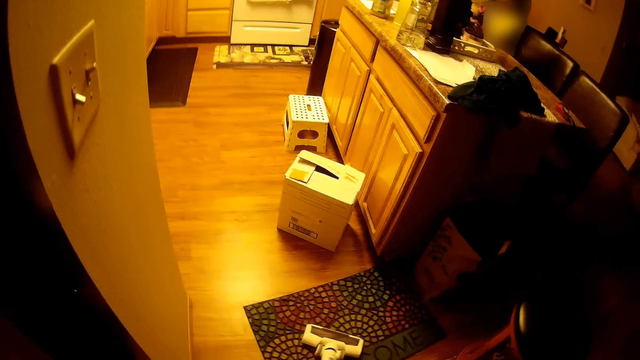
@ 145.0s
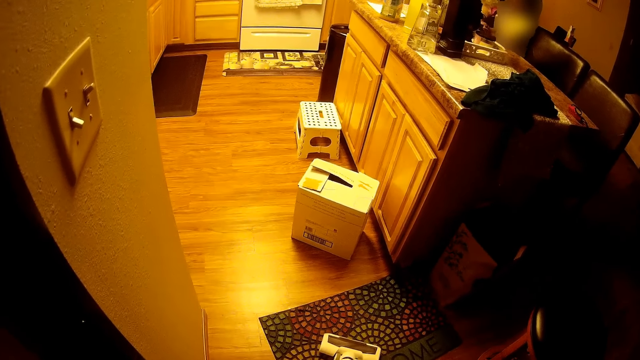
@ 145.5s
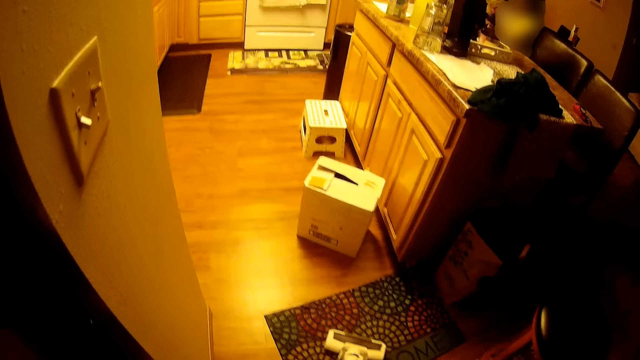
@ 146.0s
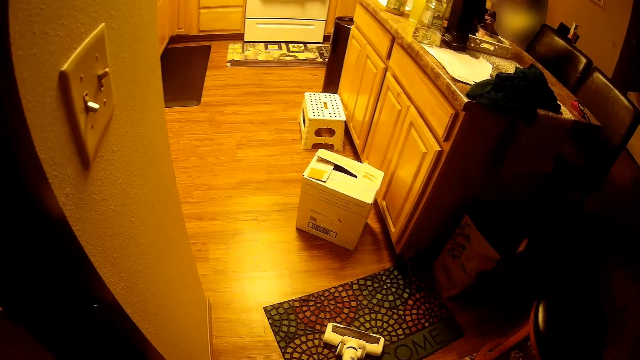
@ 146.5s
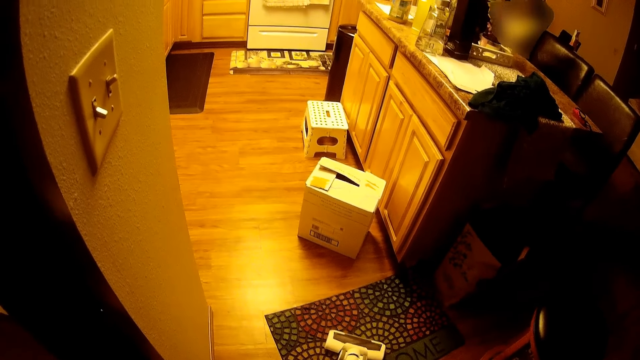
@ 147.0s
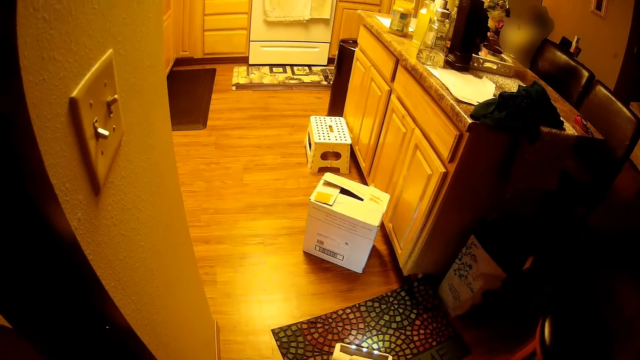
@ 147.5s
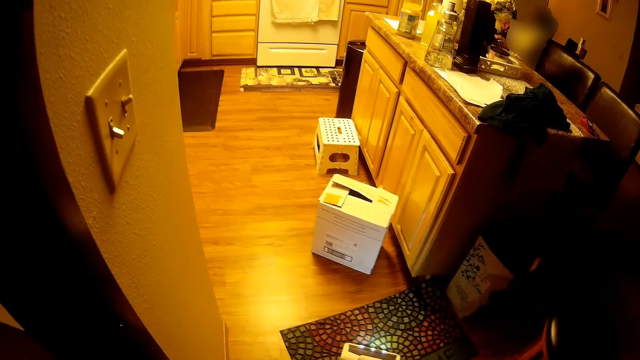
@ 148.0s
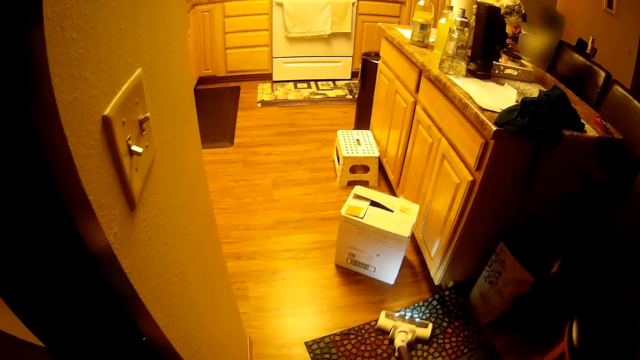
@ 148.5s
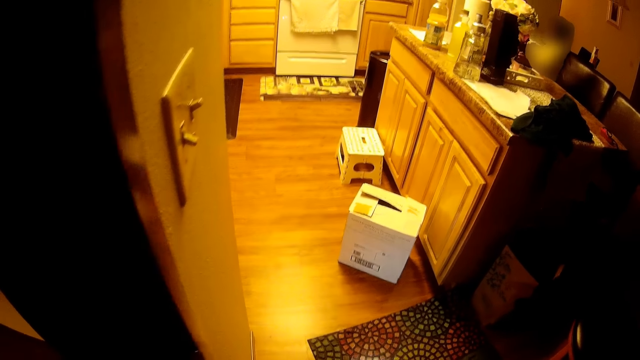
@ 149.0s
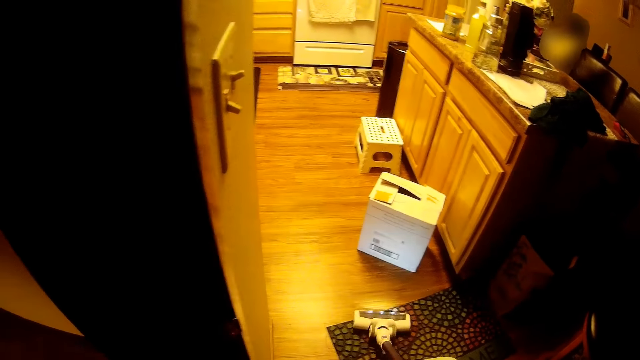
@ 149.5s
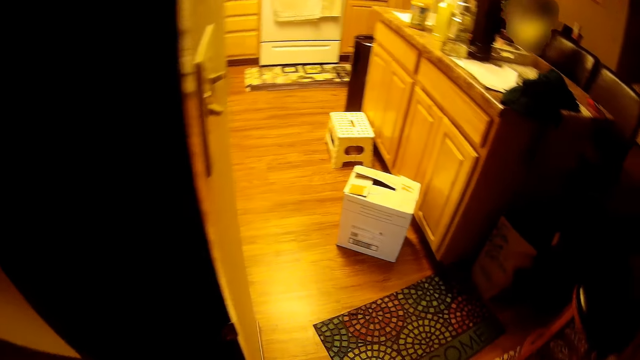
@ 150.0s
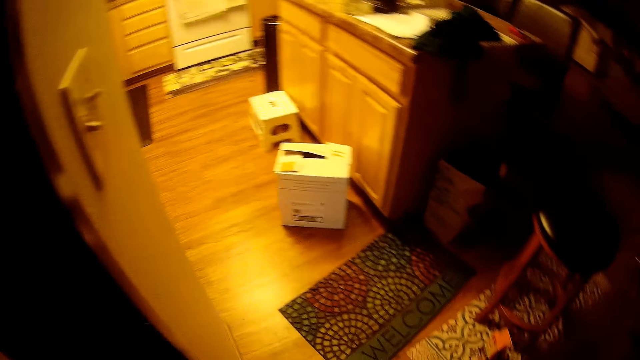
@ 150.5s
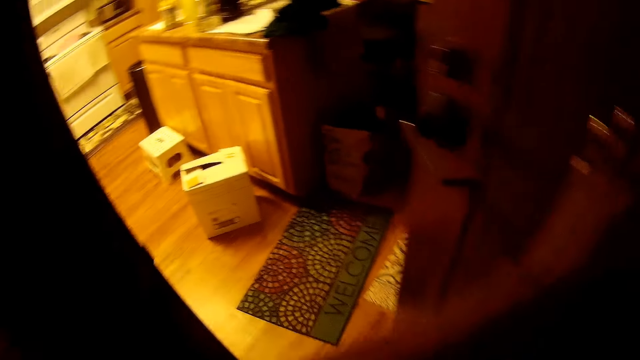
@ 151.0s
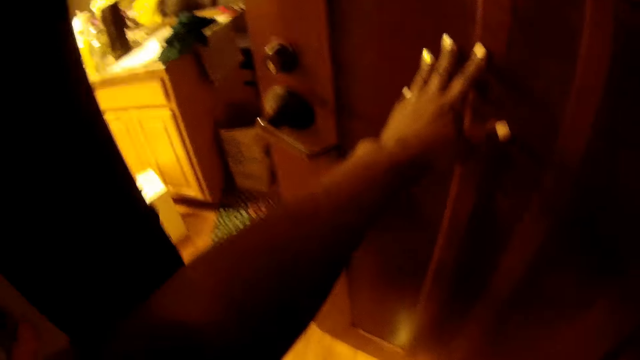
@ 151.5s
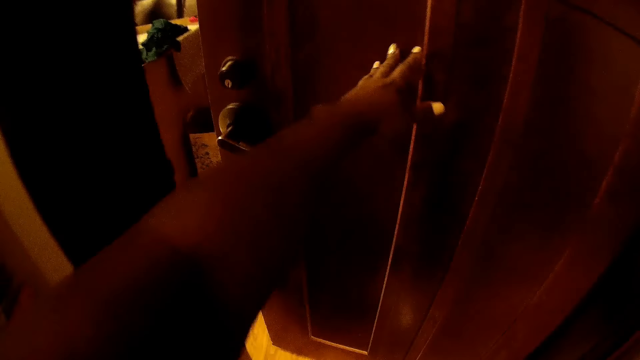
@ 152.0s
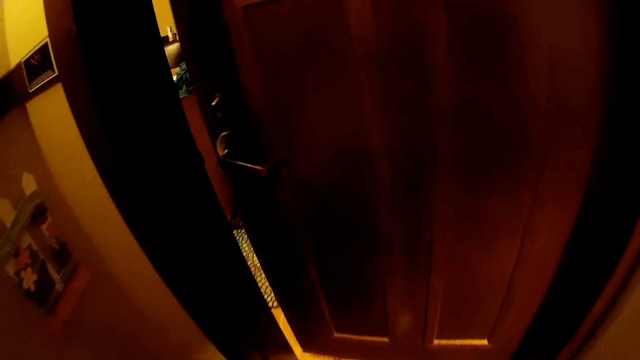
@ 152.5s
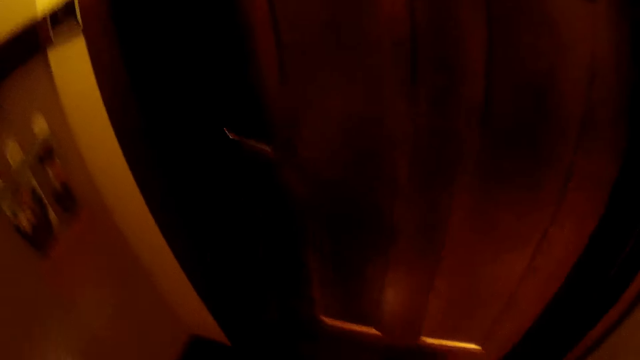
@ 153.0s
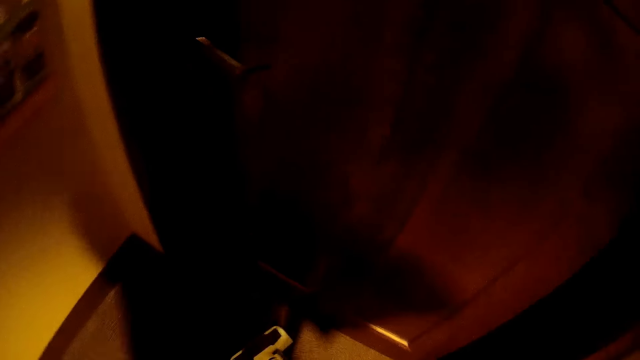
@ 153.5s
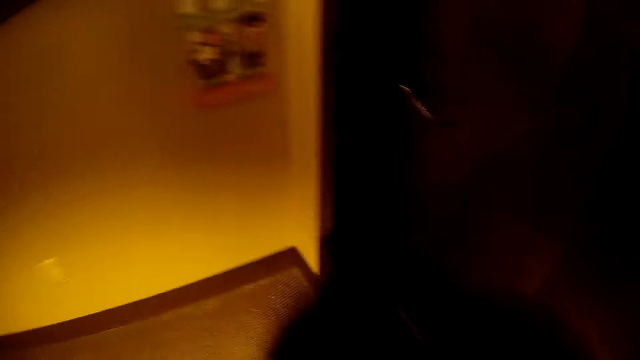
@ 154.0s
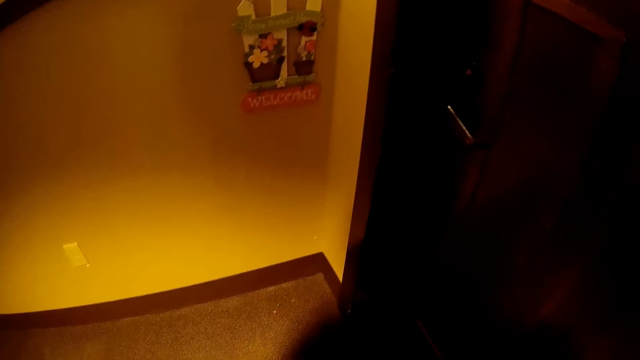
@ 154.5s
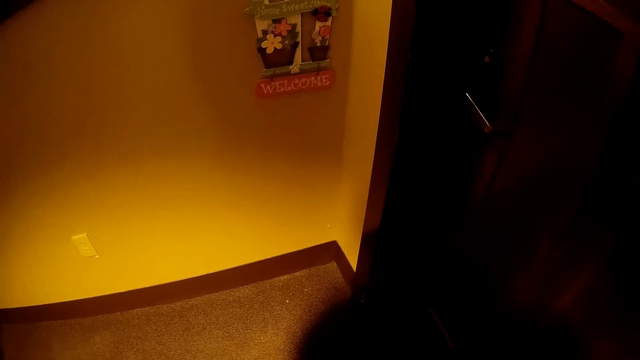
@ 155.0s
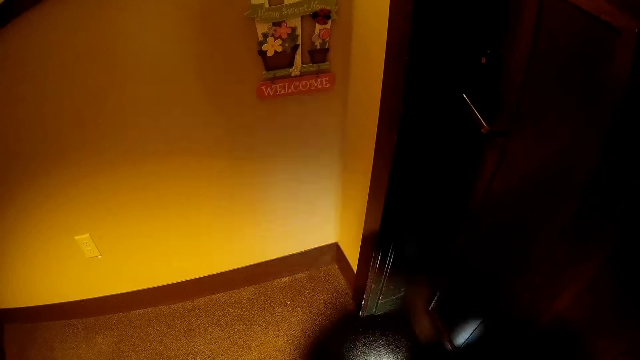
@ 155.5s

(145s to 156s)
The camera wearer closes the door with her left hand.

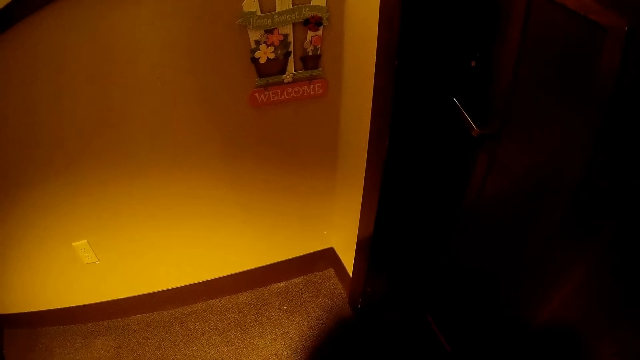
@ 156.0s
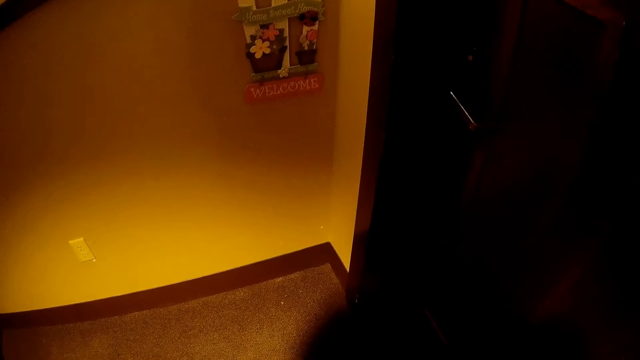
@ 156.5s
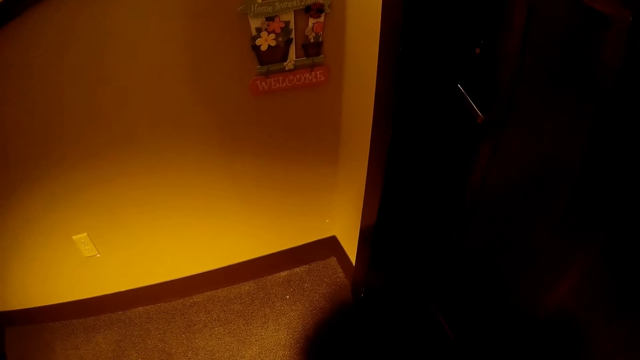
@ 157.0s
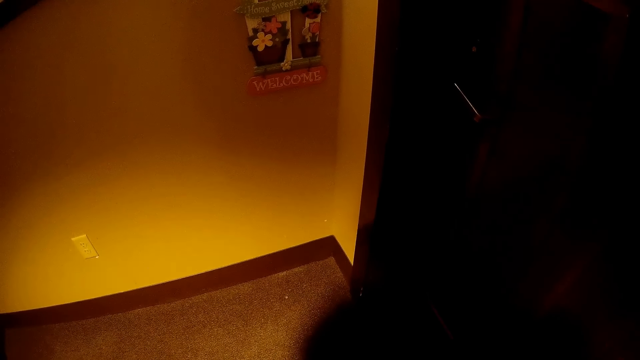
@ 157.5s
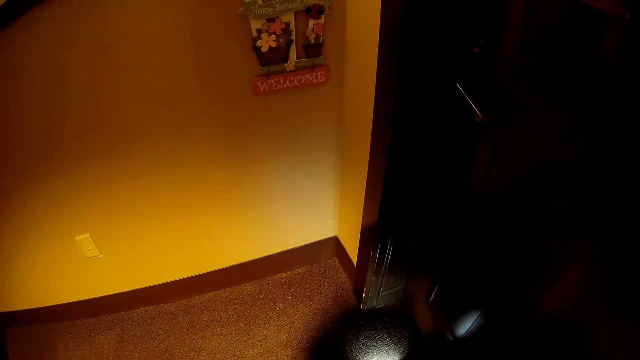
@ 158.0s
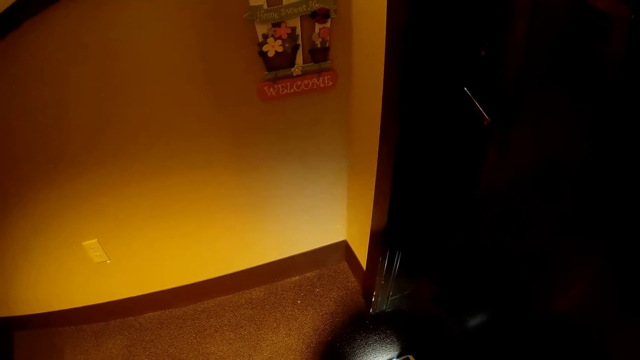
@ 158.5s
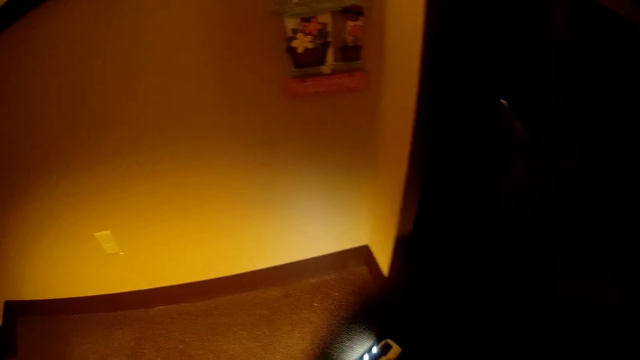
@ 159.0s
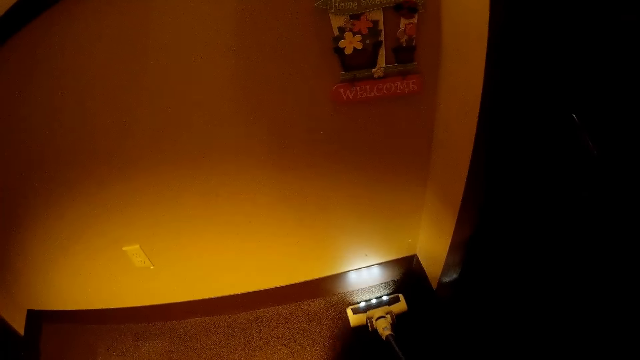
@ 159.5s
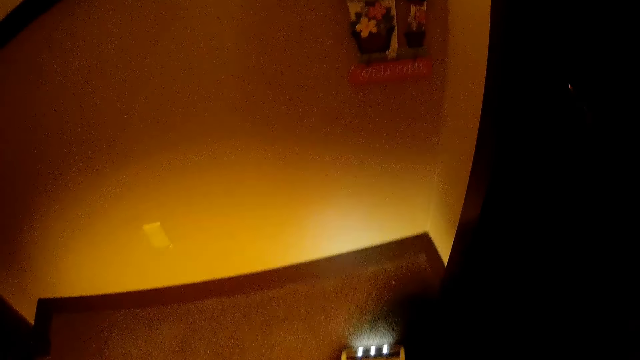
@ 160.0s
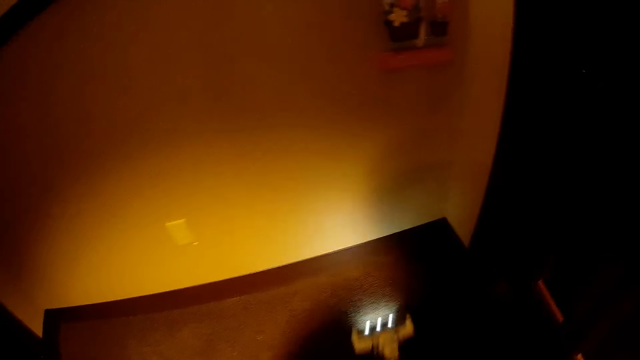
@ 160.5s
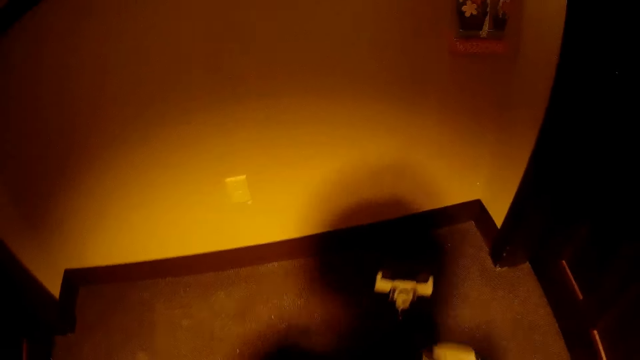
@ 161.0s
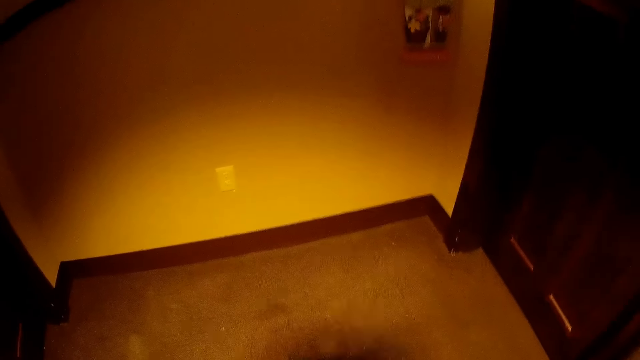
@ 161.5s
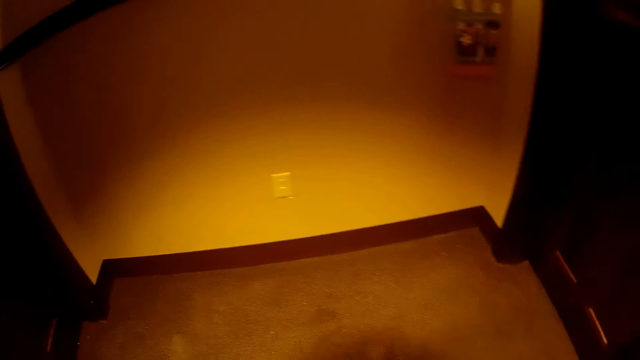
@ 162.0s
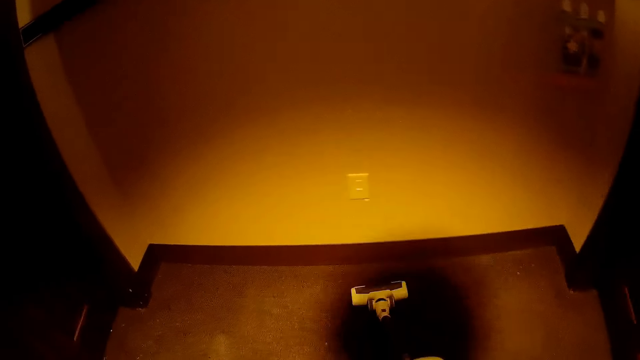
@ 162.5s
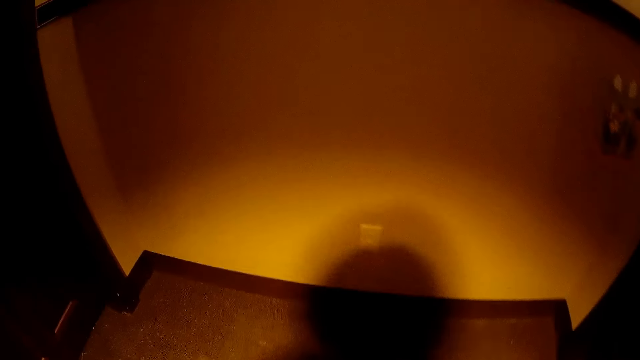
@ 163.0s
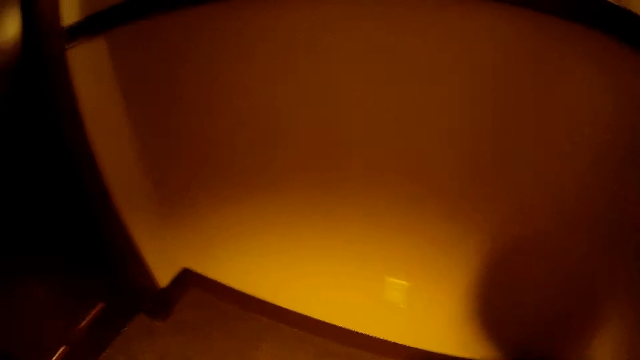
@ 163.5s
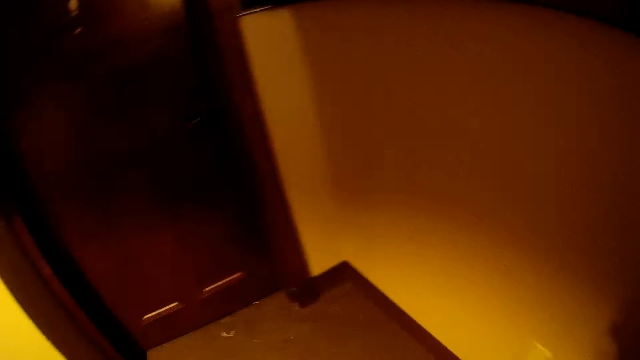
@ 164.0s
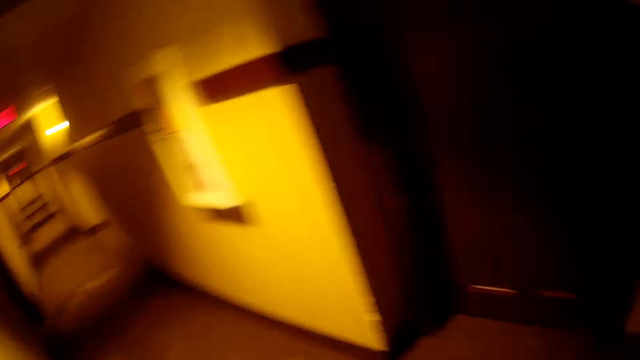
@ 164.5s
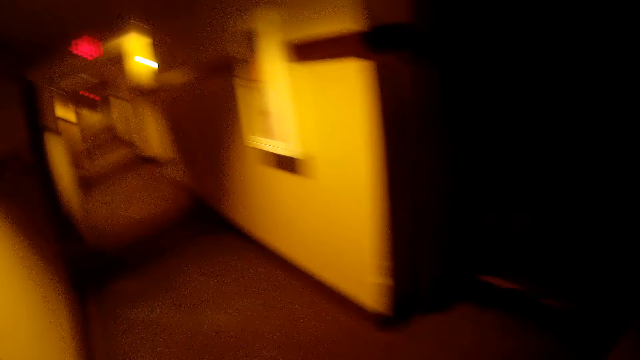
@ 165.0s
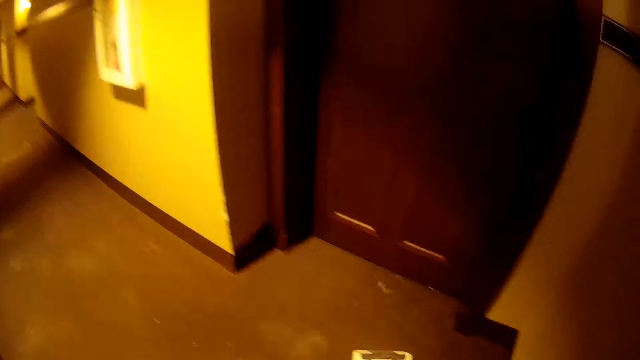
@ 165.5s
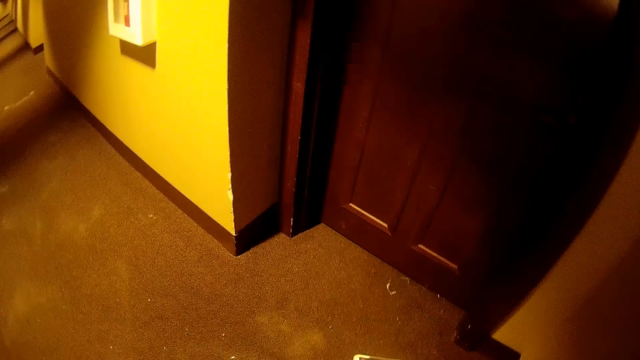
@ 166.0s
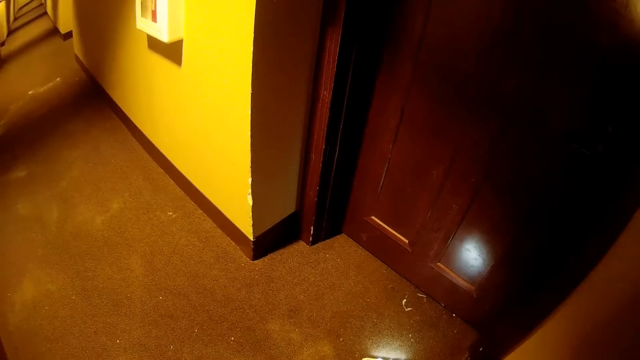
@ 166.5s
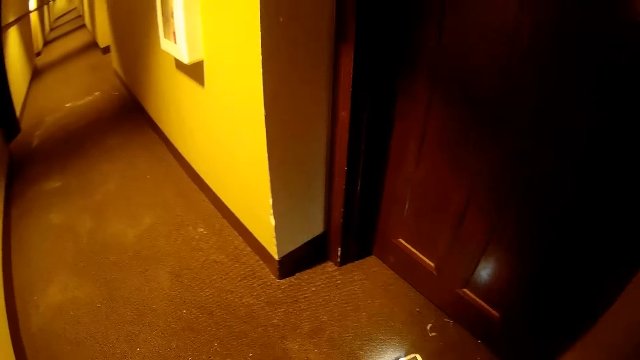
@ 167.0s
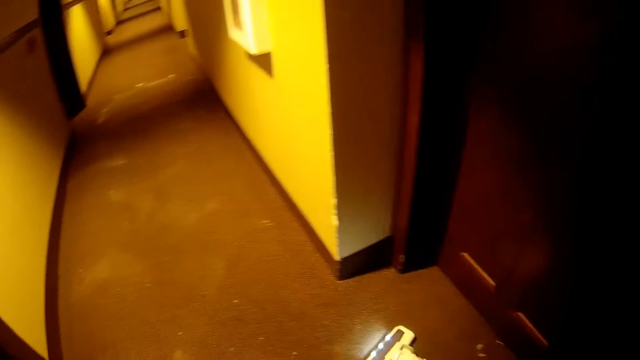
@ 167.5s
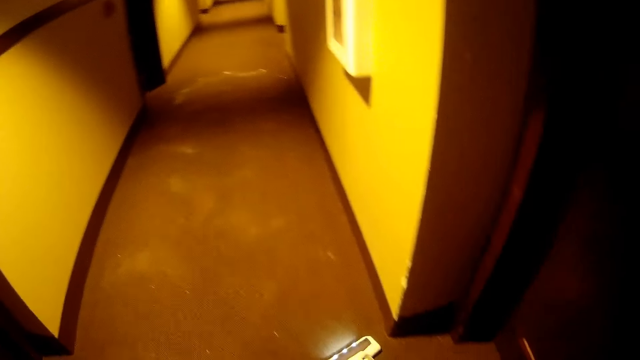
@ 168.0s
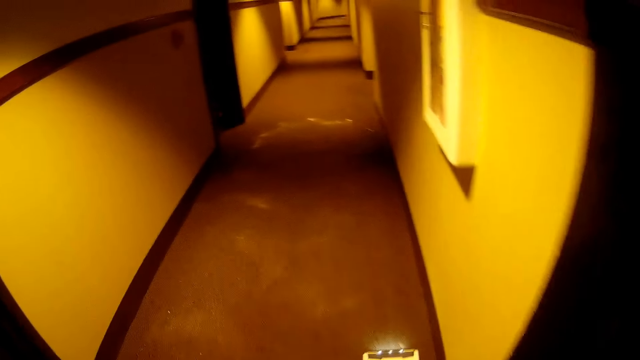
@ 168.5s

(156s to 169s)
The camera wearer removes dirt from the floor with the vacuum on her right hand.
